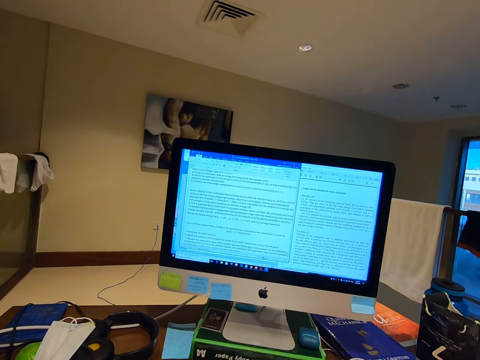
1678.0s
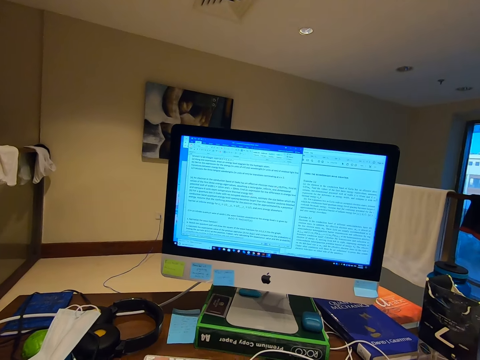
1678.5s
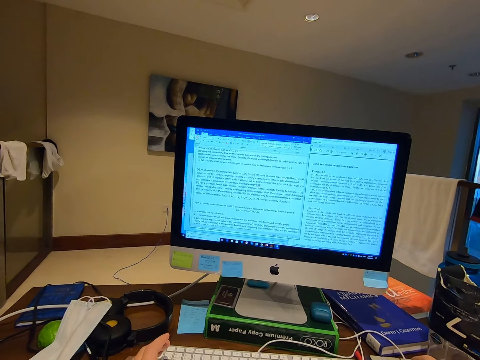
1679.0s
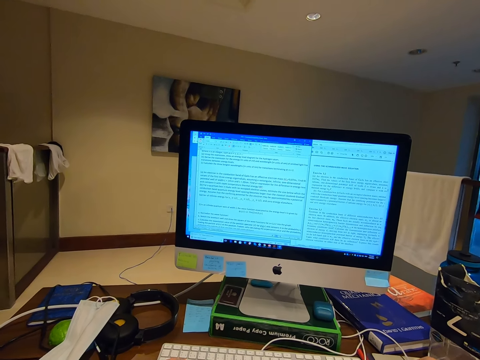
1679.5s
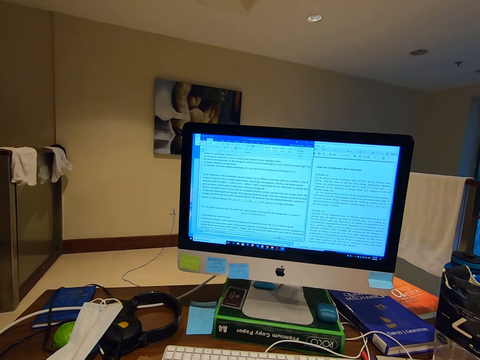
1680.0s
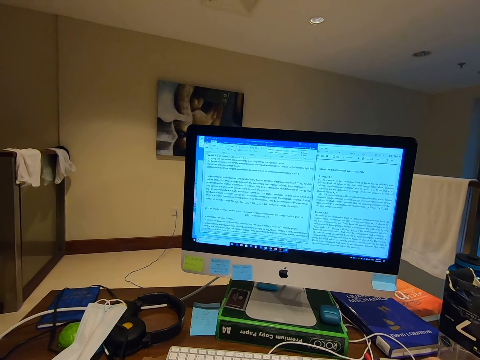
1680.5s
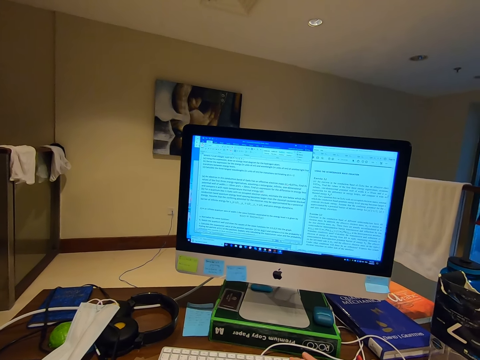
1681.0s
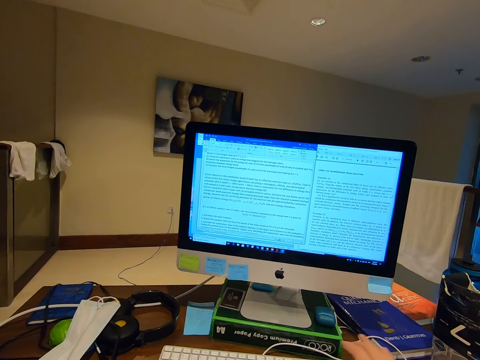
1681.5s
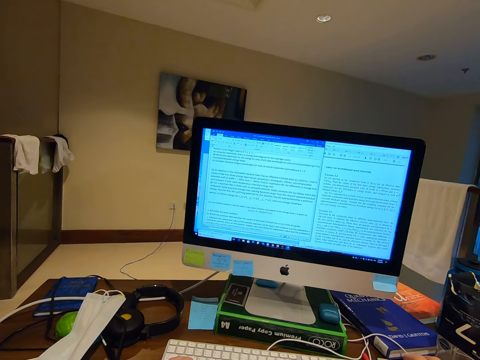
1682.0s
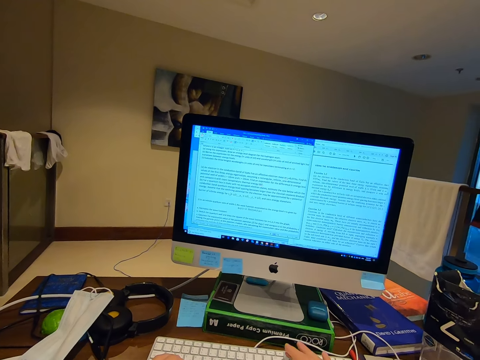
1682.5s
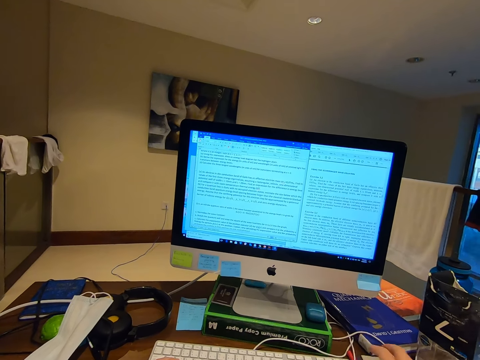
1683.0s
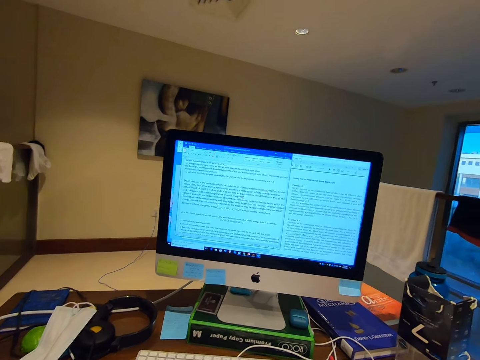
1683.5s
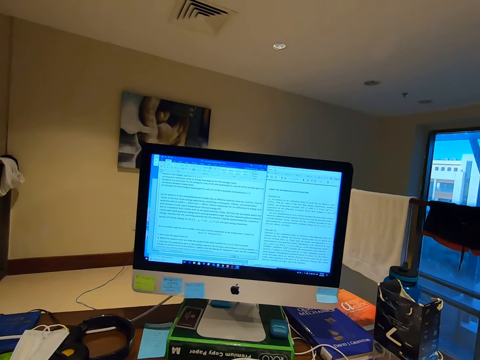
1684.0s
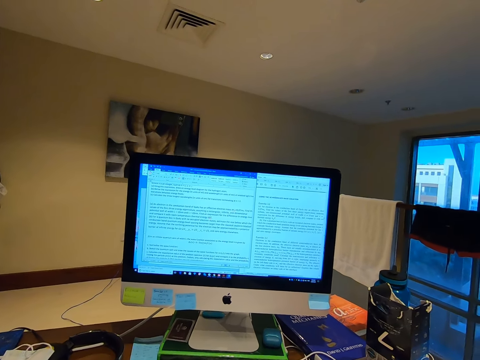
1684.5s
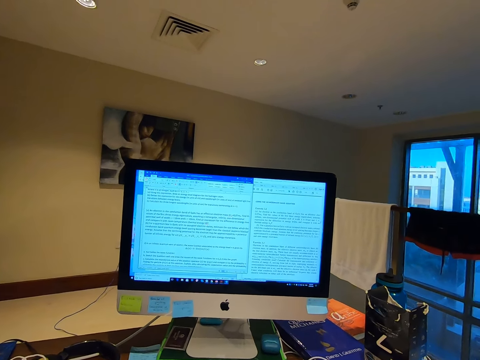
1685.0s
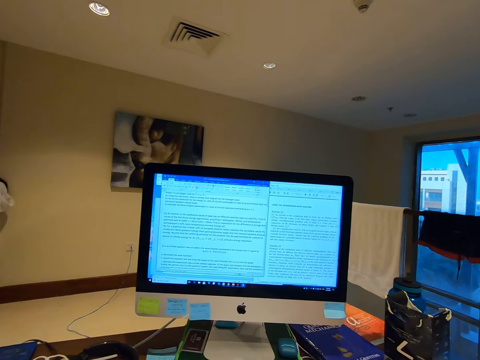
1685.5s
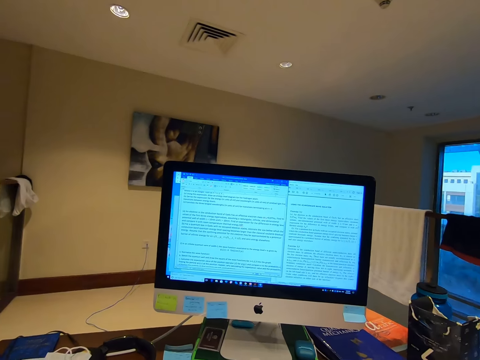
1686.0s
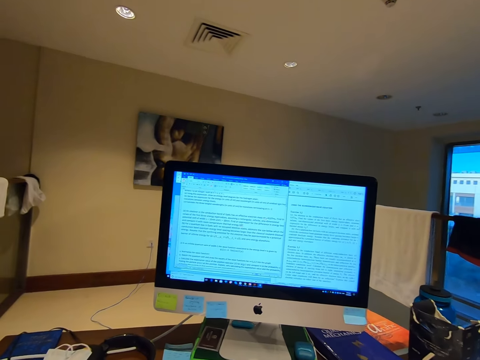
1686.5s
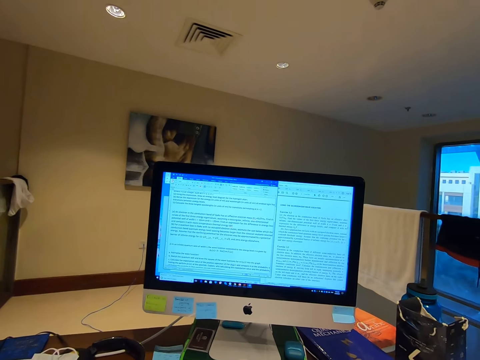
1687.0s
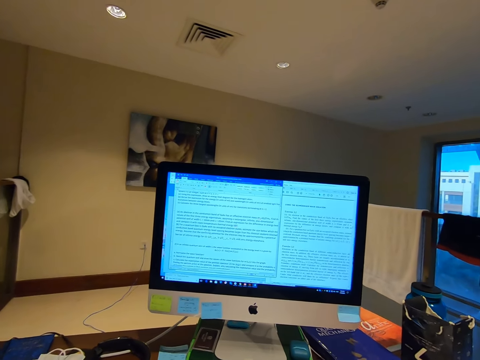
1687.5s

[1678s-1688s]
The camera wearer dials the keyboard. They type on the computer keyboard.

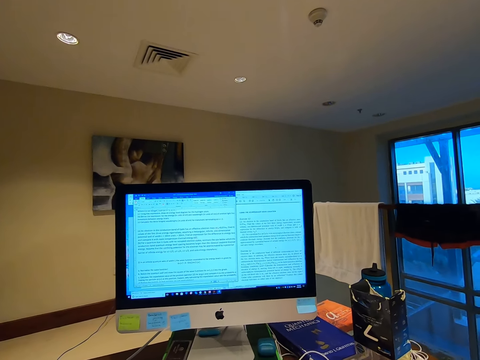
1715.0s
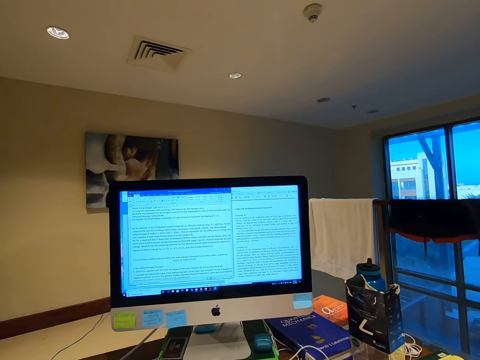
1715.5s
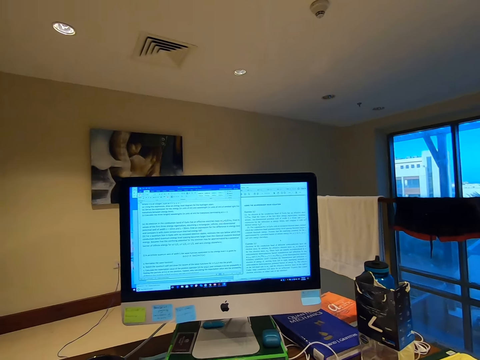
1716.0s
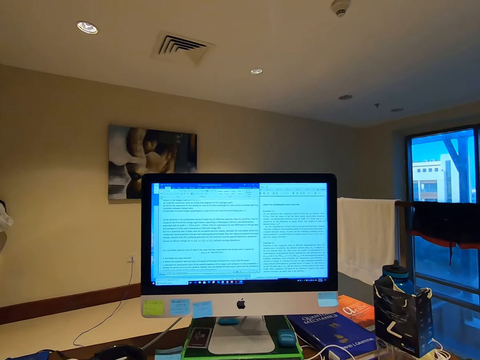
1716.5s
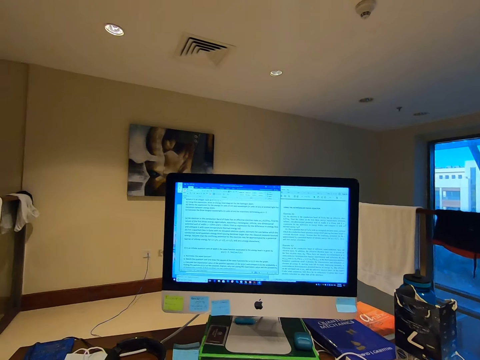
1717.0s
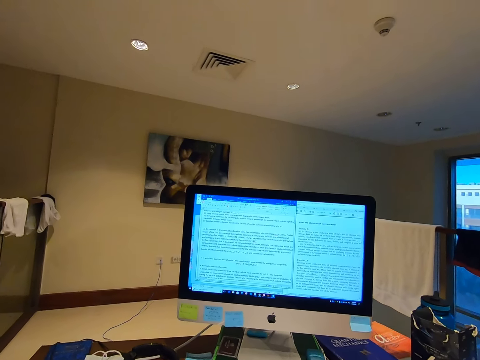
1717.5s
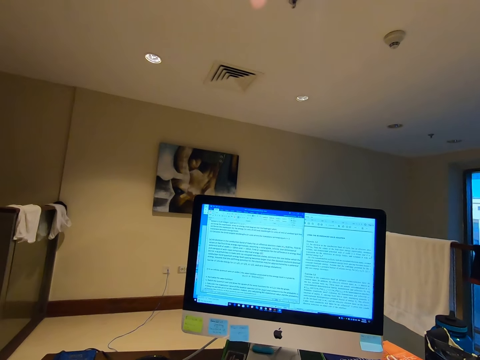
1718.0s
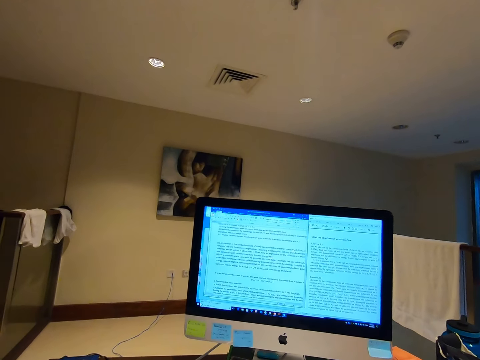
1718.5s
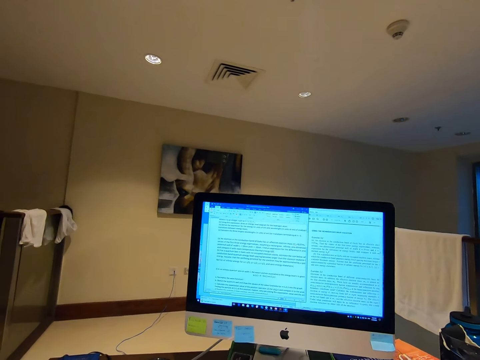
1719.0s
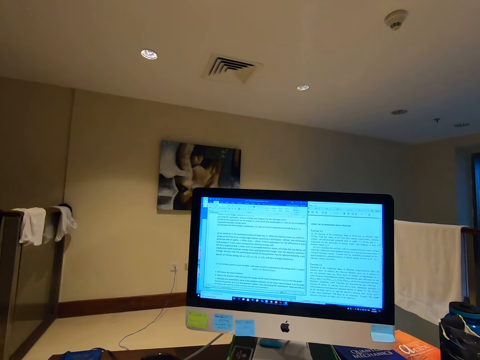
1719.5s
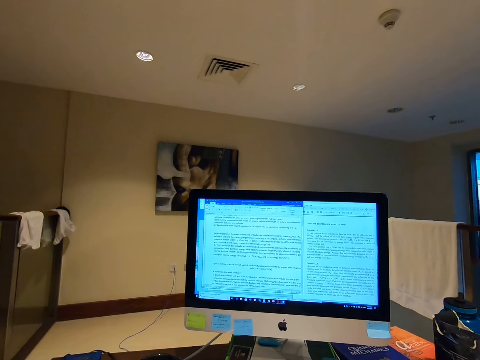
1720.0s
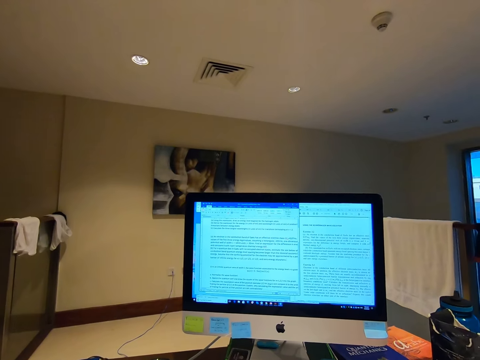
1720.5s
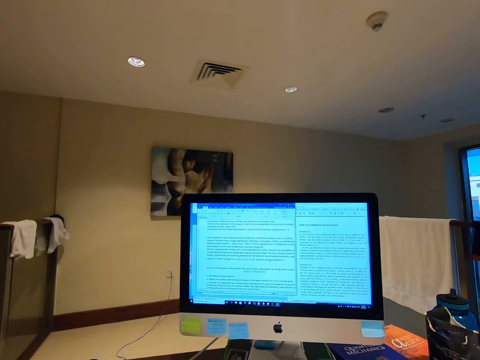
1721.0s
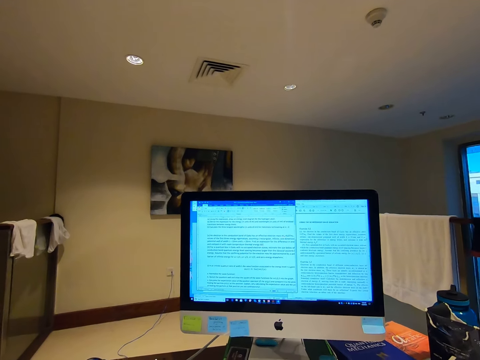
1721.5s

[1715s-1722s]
The camera wearer stares at the computer desktop.

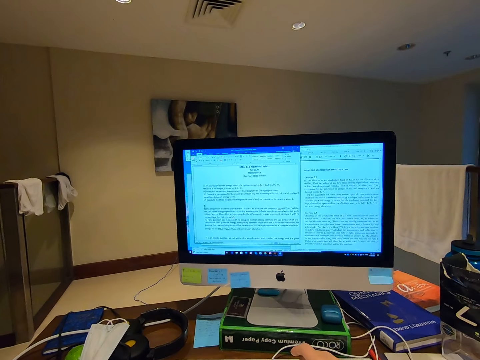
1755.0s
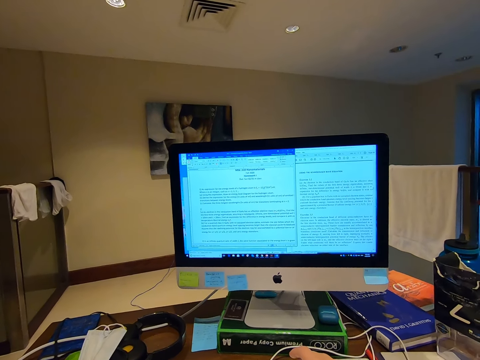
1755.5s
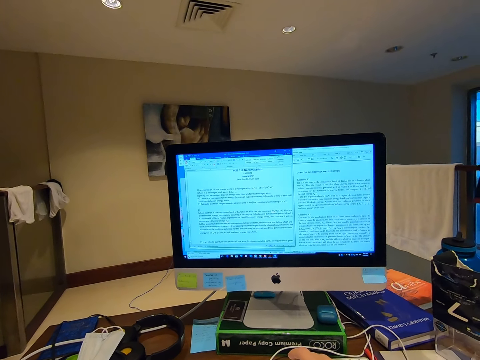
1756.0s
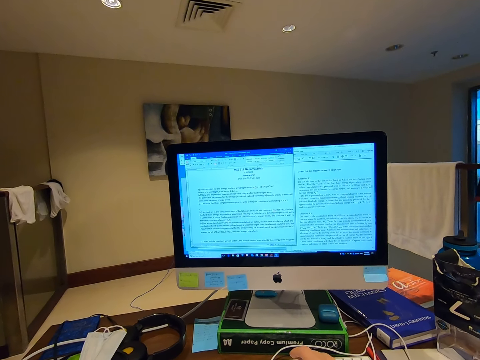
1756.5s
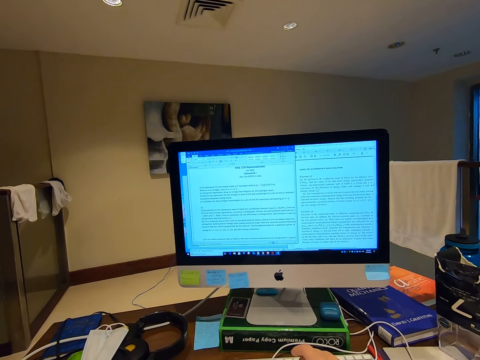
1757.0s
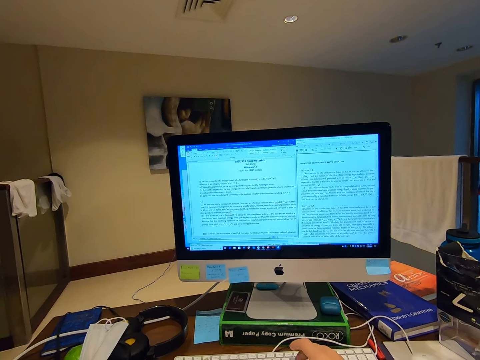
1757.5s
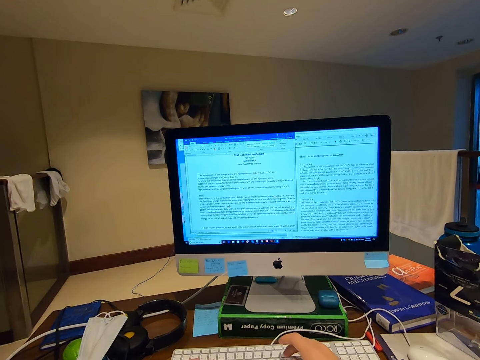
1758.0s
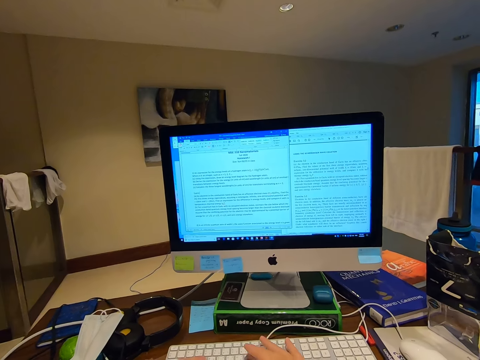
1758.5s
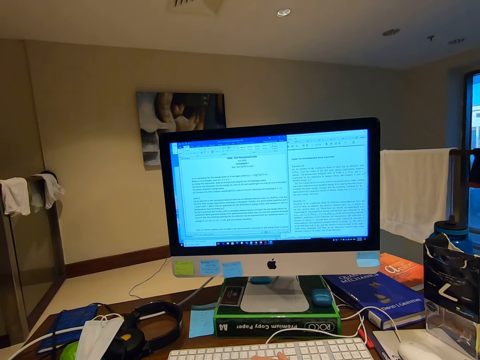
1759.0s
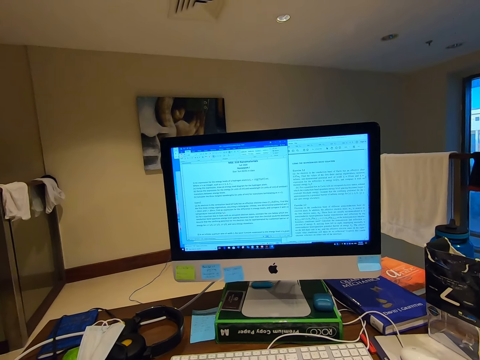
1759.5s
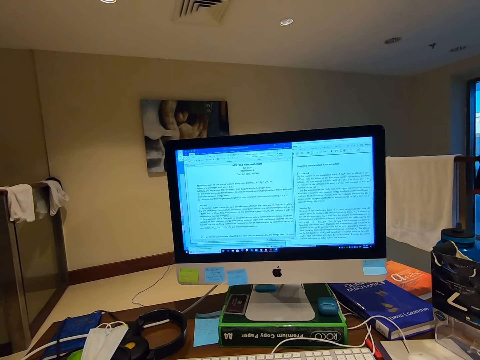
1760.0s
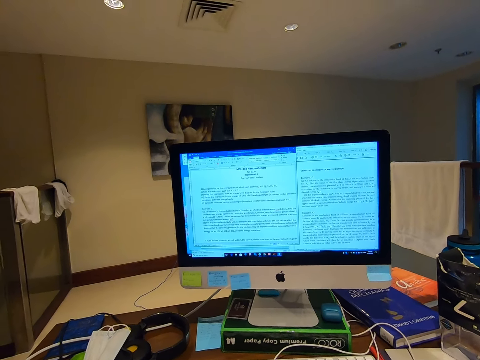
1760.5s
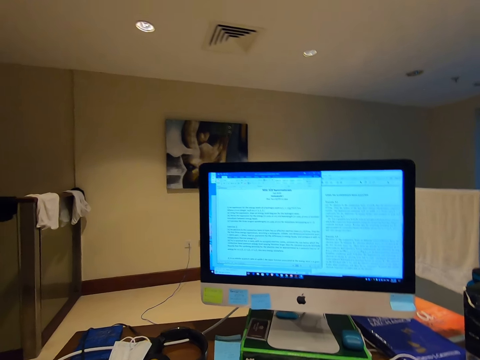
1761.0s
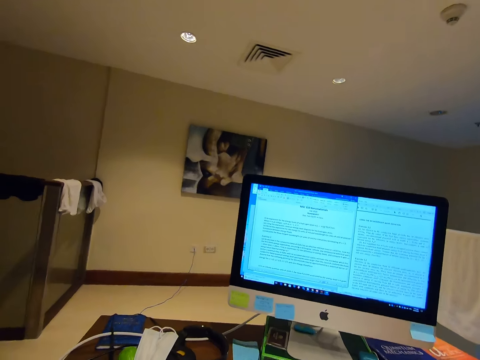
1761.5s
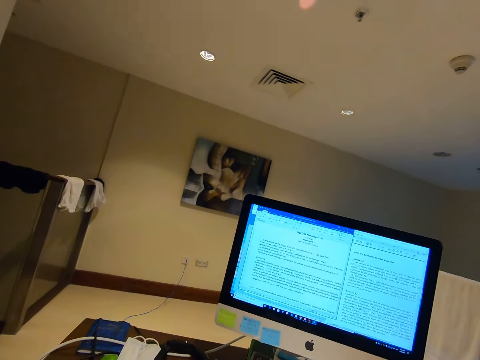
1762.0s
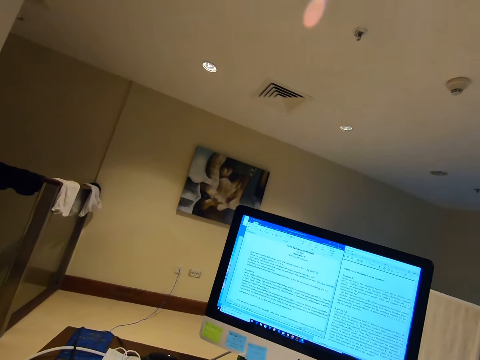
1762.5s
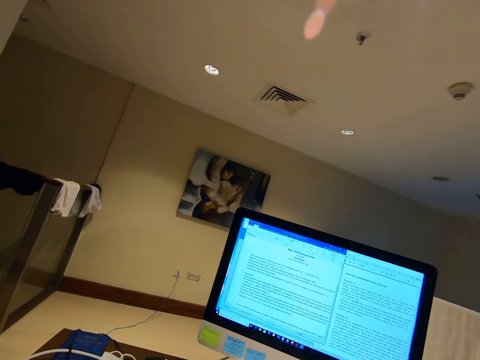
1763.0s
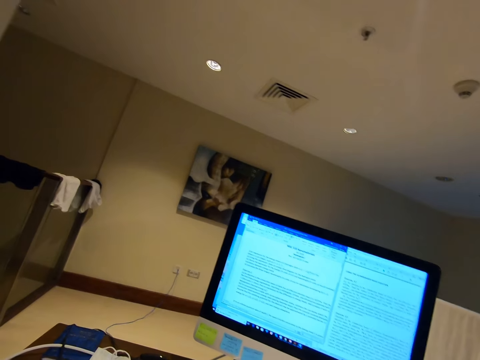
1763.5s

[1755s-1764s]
The camera wearer types on the computer keyboard.
